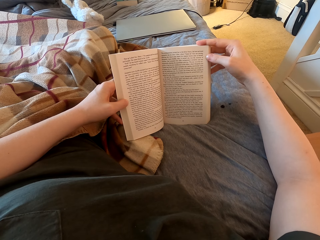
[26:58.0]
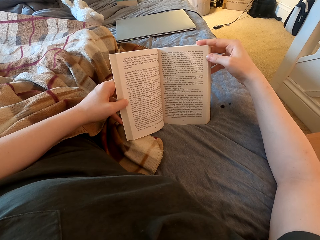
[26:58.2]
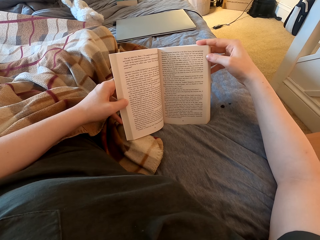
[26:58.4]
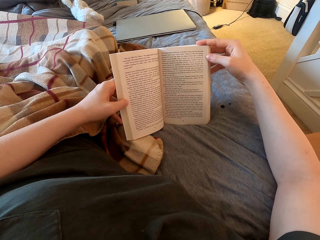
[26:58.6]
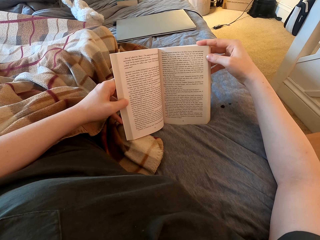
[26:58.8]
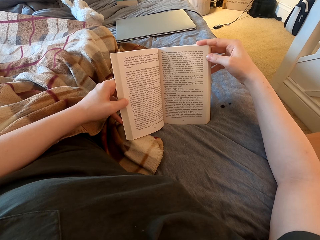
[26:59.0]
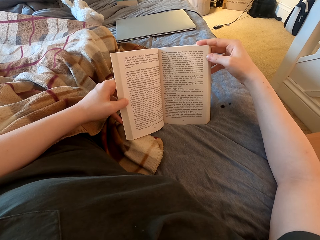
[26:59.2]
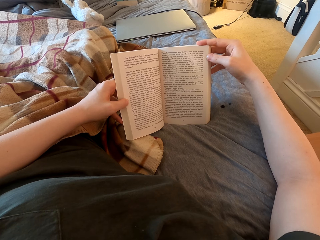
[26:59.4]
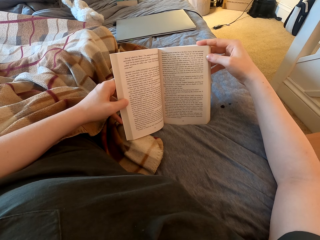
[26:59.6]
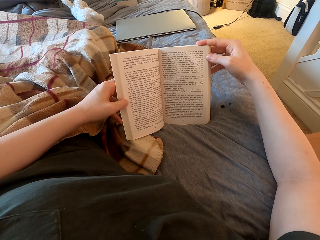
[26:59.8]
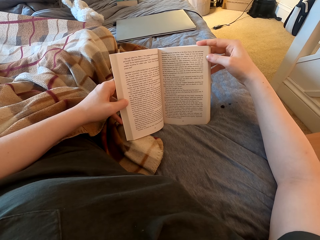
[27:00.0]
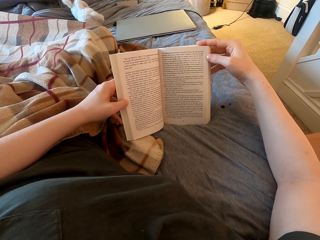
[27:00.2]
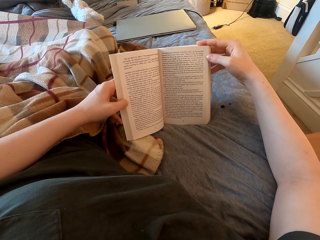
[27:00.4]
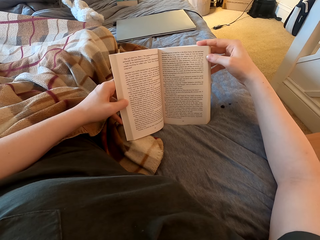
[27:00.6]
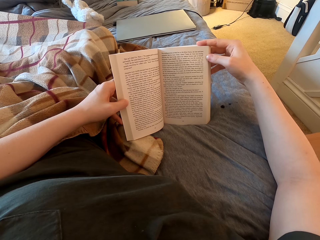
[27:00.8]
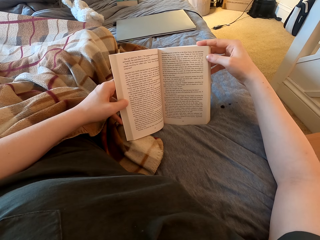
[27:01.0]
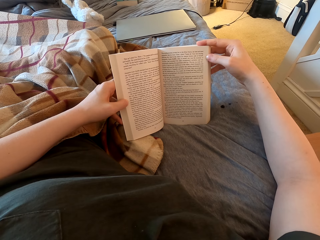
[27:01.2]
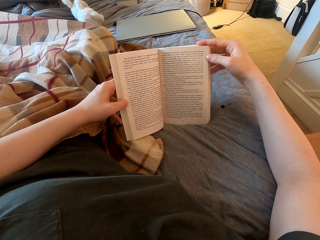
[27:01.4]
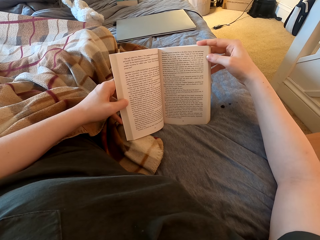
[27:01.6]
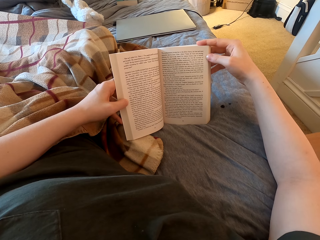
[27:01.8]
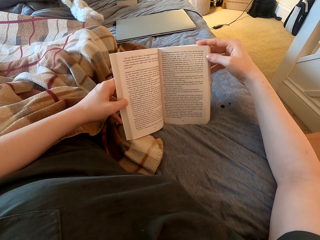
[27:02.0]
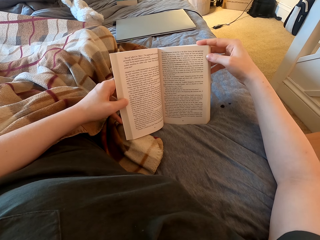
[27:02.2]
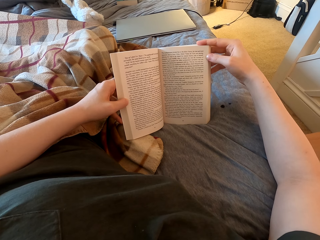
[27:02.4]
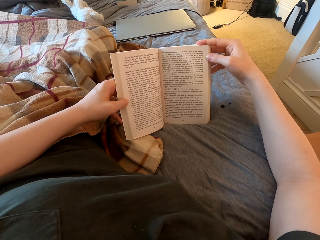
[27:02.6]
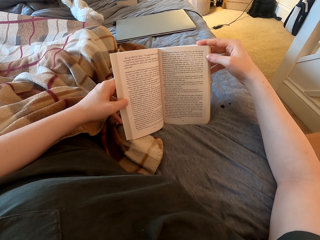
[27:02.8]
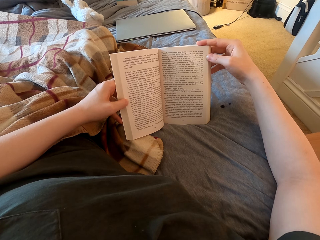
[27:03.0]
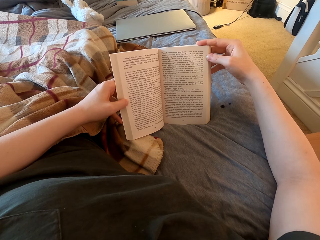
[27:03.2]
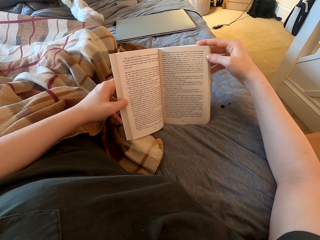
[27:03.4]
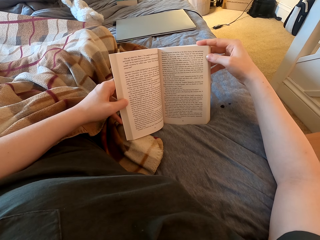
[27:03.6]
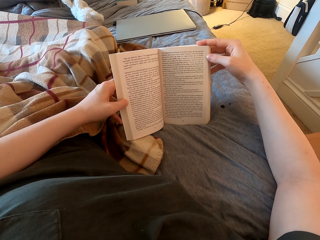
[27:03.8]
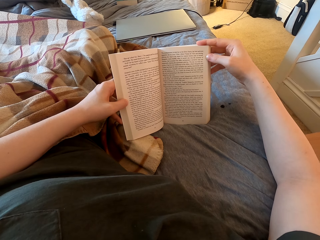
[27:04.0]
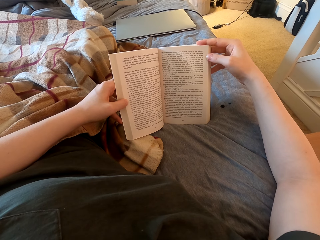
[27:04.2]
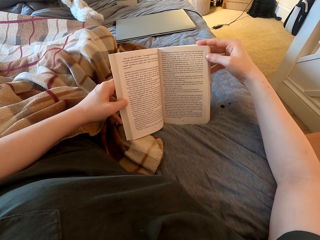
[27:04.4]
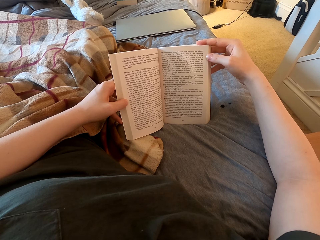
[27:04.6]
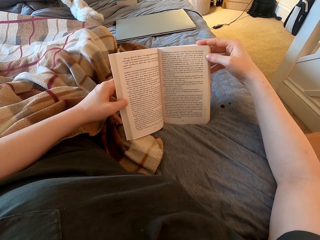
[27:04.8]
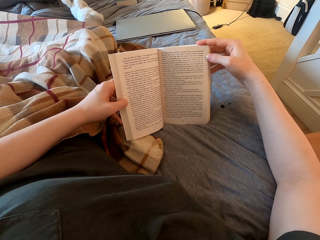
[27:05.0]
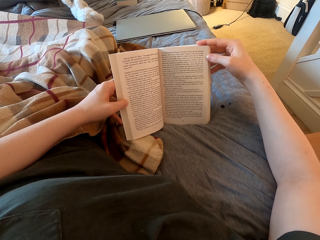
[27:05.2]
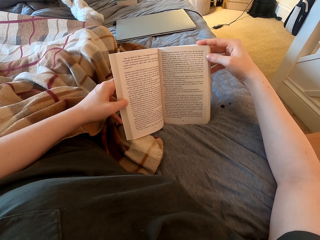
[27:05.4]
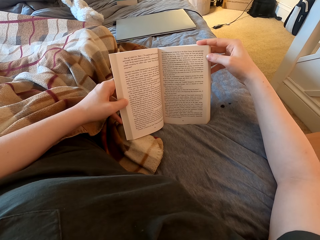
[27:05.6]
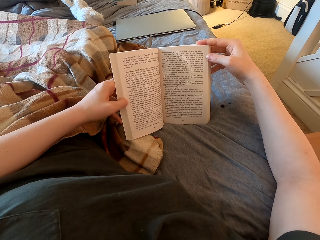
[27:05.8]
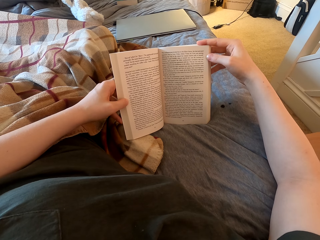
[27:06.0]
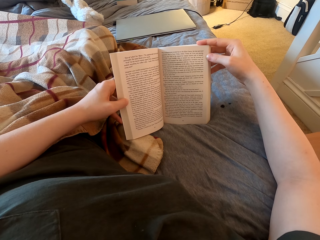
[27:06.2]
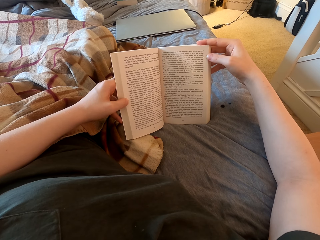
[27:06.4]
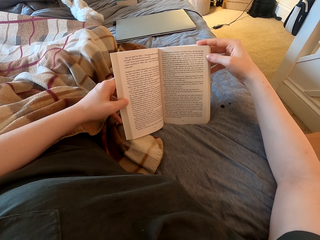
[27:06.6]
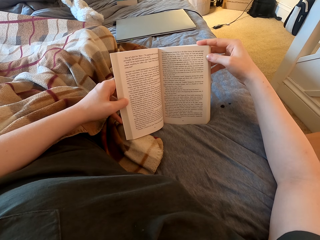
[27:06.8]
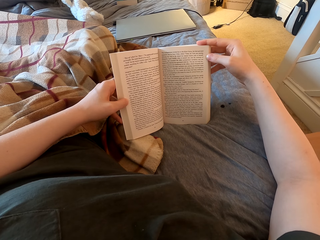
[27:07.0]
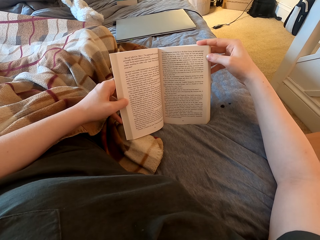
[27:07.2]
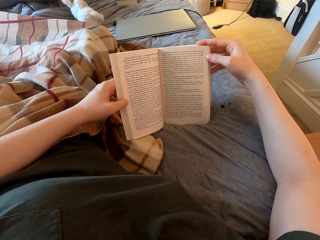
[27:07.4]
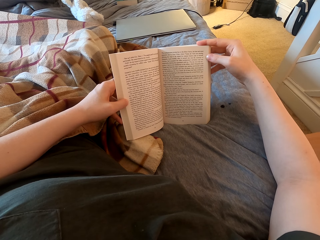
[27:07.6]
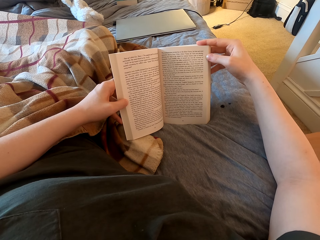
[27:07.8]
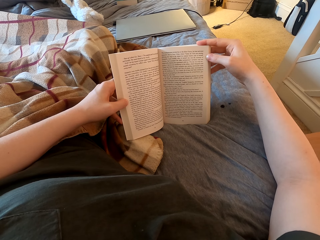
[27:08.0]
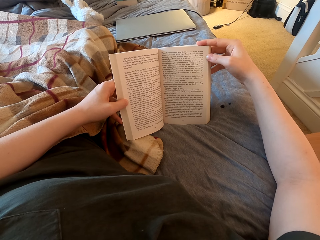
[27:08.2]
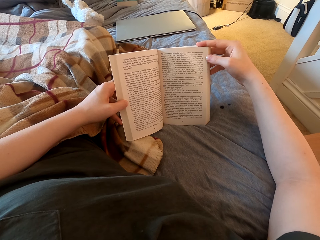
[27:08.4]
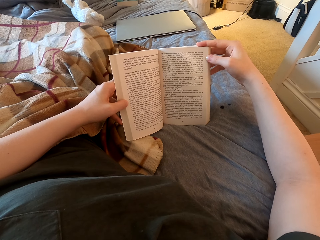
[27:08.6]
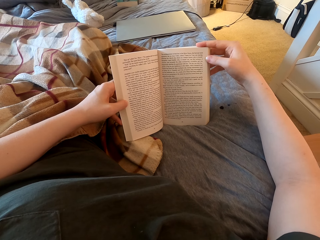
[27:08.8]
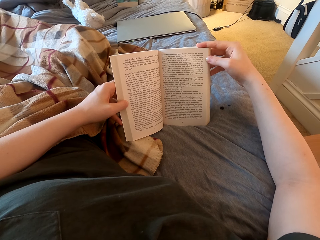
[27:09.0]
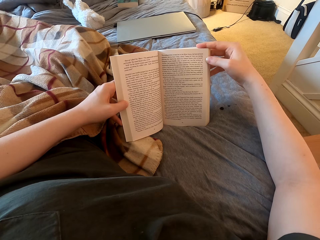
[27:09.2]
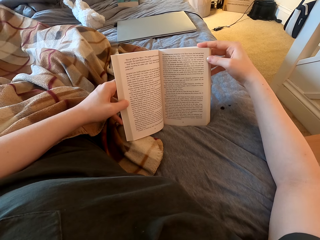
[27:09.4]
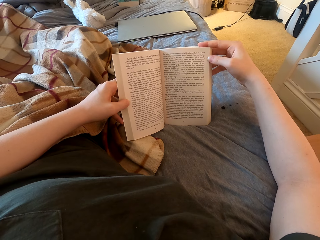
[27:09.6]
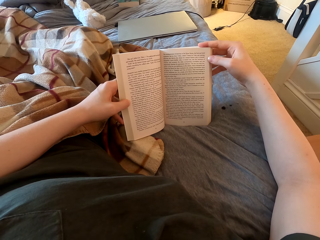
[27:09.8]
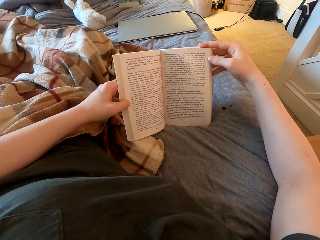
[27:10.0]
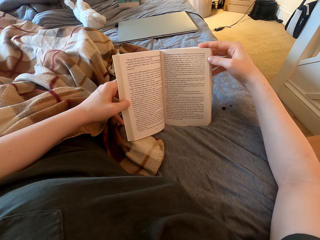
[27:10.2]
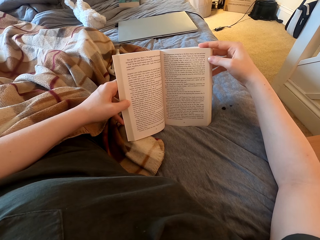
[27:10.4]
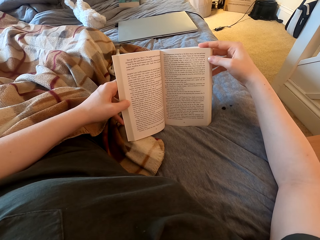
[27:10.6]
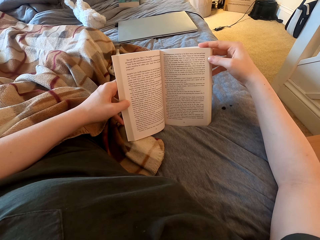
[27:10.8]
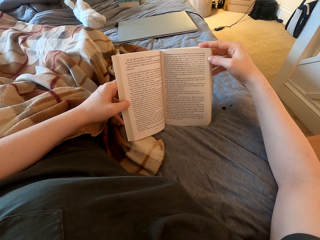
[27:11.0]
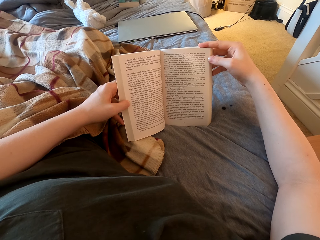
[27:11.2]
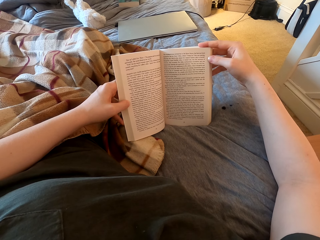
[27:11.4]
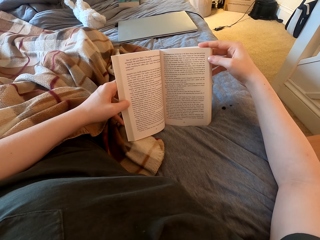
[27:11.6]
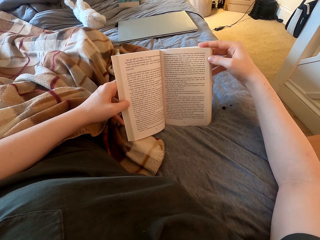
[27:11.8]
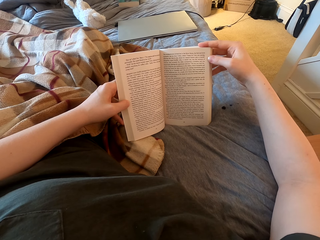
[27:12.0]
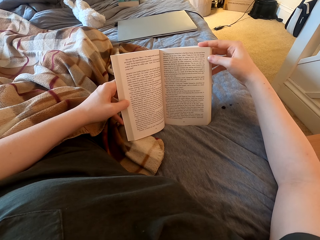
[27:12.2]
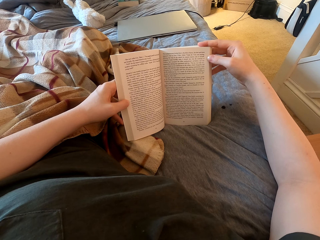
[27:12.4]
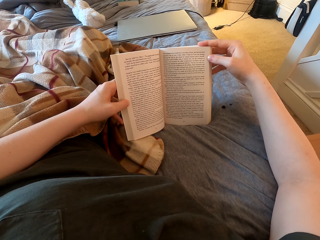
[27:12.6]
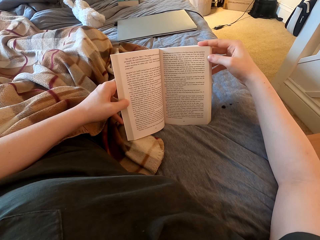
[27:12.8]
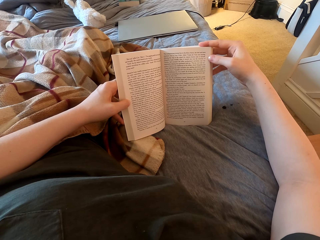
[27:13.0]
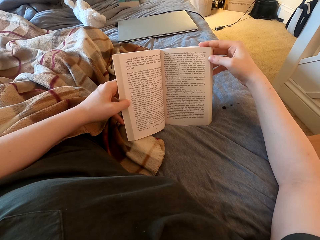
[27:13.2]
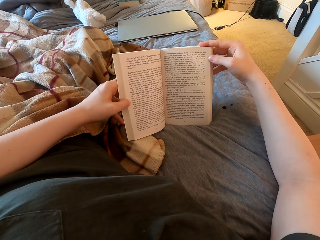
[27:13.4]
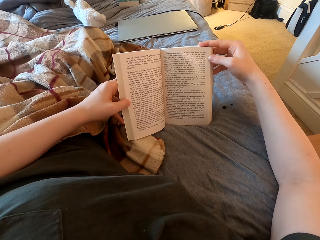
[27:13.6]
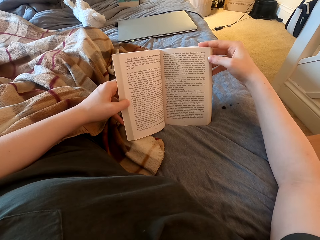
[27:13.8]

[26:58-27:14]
The camera wearer moves the right foot.

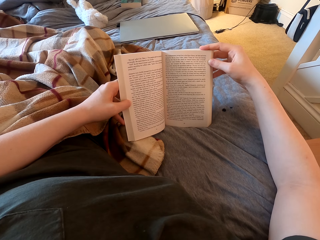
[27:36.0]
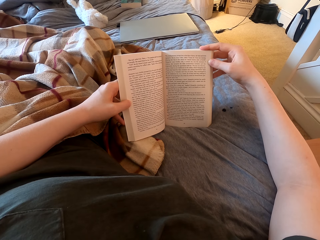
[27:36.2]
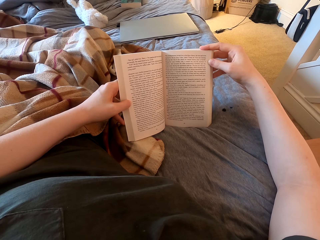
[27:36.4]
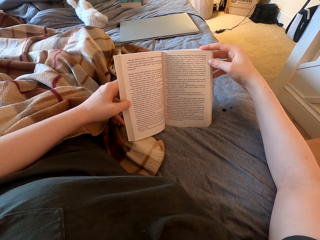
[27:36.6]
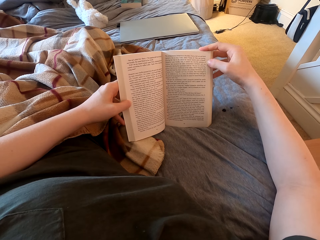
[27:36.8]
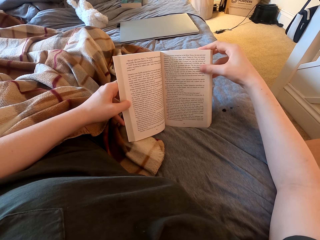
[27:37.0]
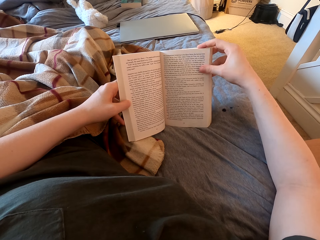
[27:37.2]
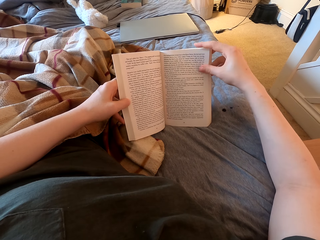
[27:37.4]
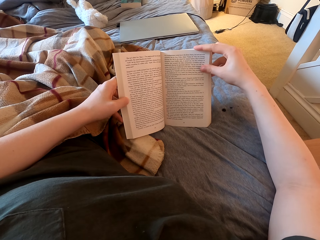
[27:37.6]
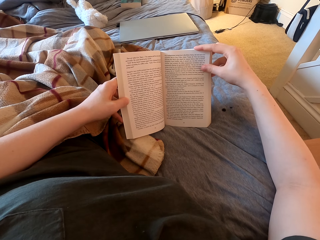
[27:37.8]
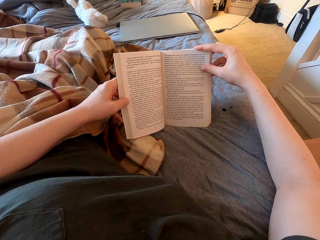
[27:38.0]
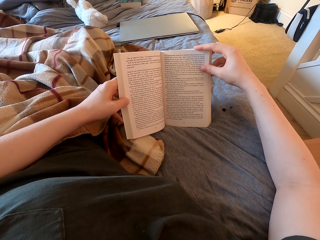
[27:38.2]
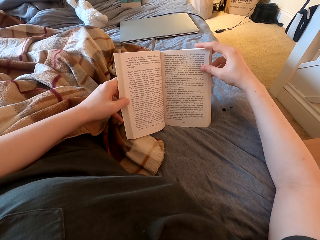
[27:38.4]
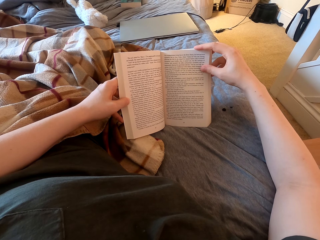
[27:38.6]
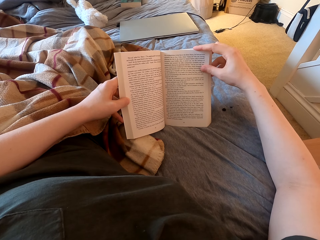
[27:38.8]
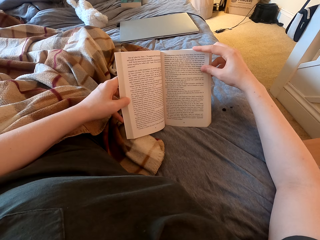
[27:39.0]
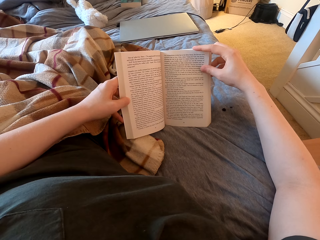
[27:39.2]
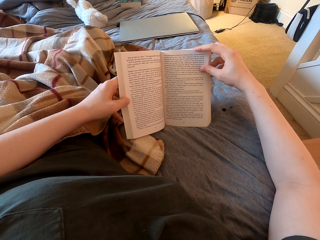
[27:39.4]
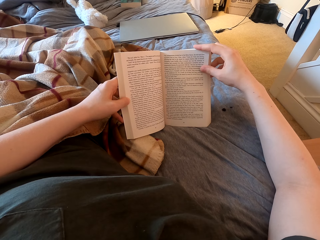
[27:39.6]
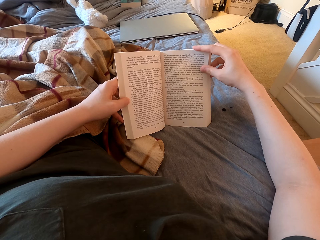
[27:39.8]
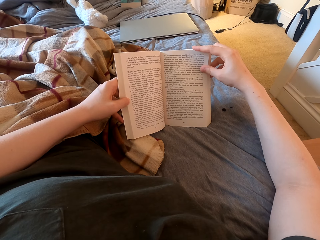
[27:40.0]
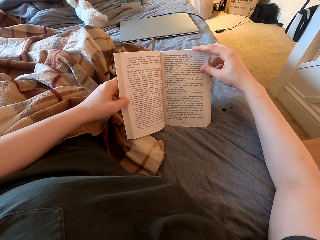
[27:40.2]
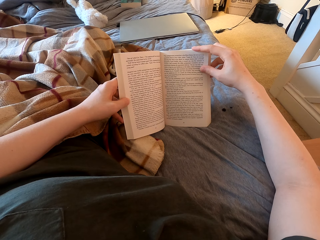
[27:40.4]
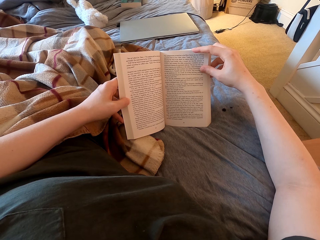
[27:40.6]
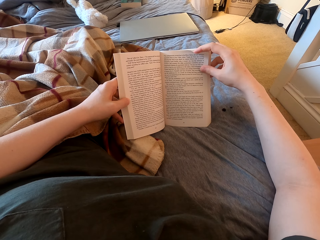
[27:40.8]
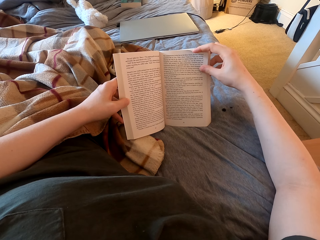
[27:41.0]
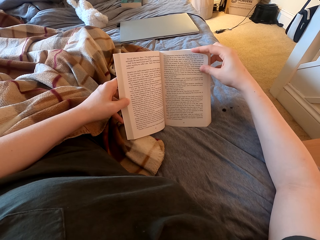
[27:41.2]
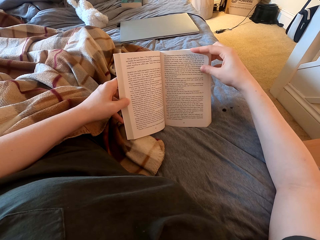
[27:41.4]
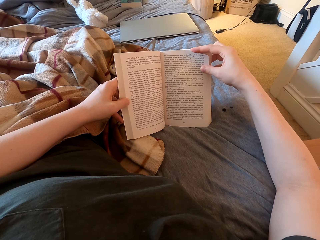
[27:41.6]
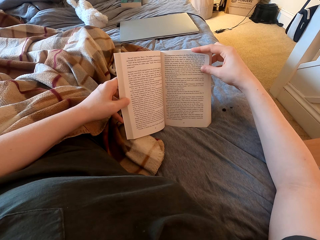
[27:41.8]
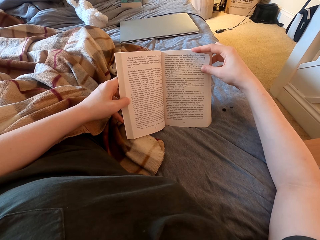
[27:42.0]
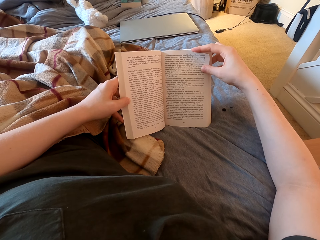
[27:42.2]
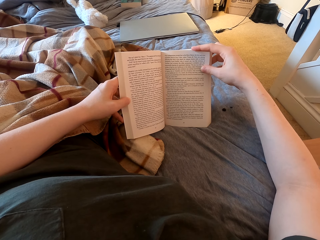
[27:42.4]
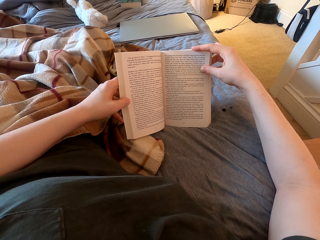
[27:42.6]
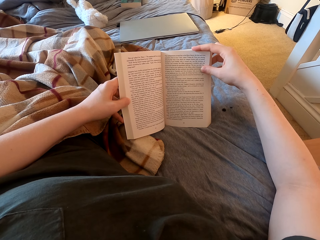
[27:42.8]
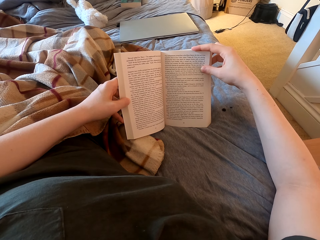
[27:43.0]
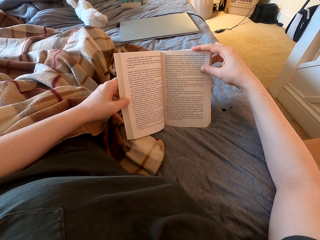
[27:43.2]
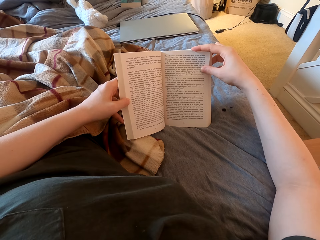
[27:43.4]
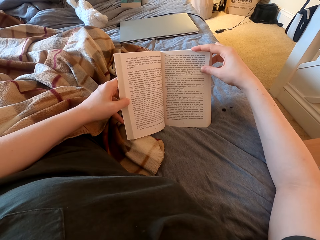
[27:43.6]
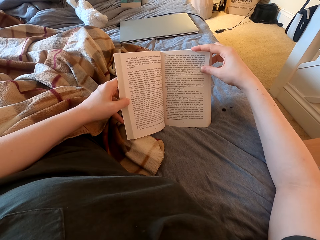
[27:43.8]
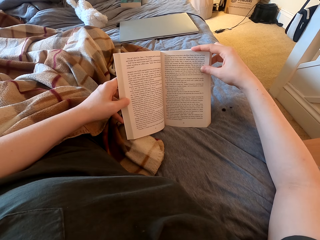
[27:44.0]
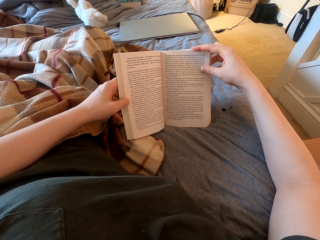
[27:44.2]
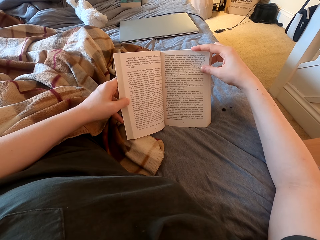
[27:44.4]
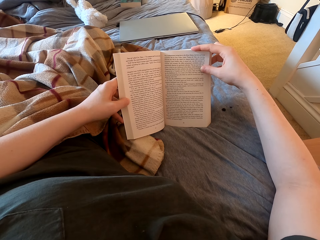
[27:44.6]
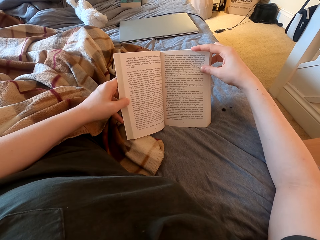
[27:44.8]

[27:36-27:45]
The camera wearer touches the book. They read the book.
